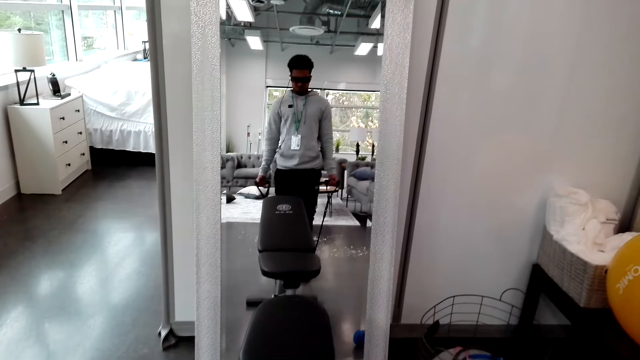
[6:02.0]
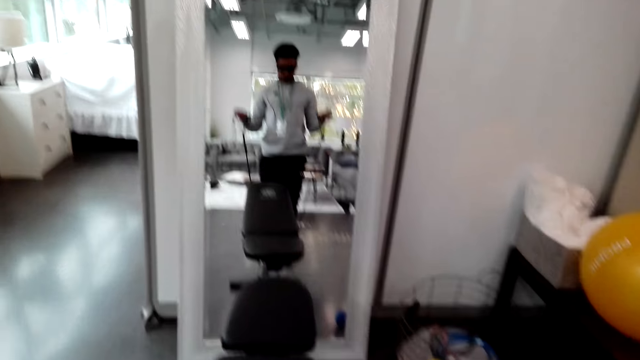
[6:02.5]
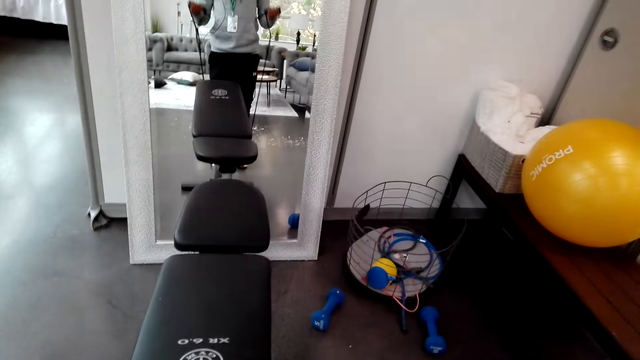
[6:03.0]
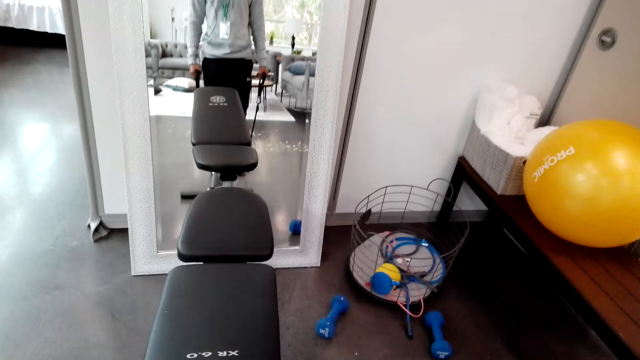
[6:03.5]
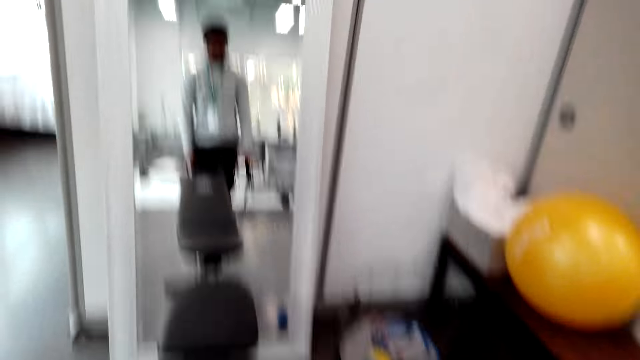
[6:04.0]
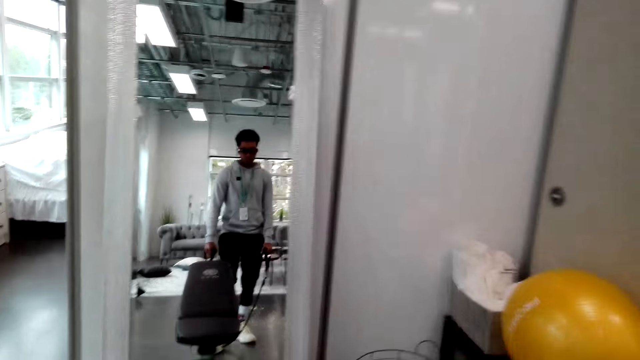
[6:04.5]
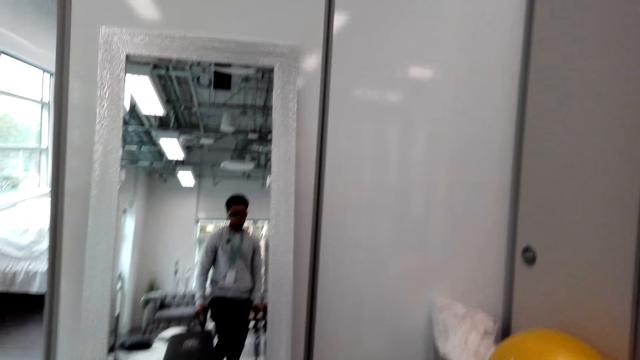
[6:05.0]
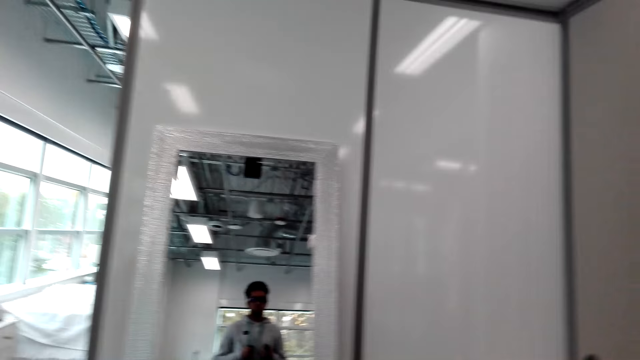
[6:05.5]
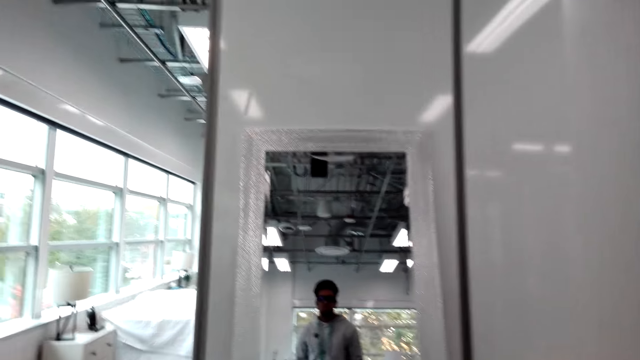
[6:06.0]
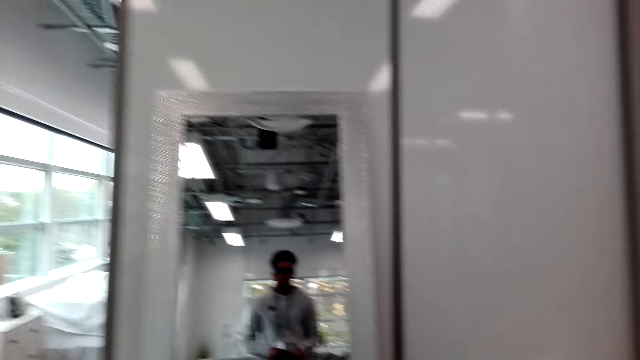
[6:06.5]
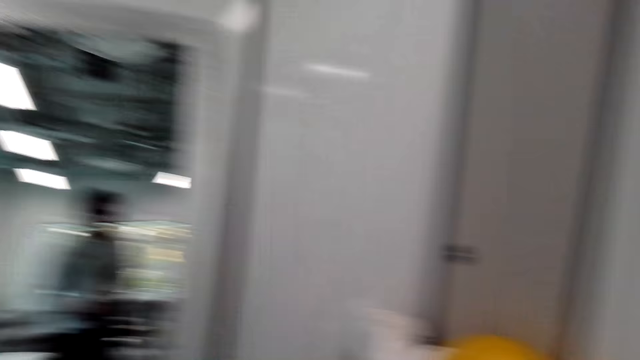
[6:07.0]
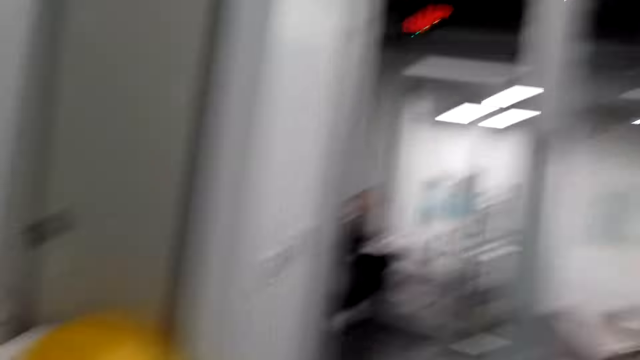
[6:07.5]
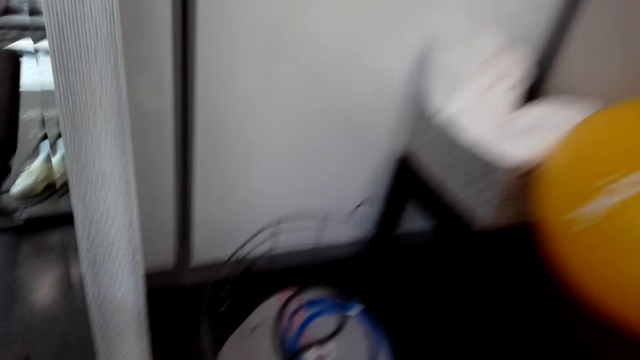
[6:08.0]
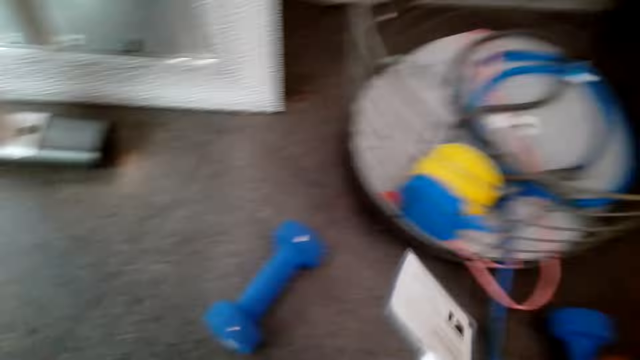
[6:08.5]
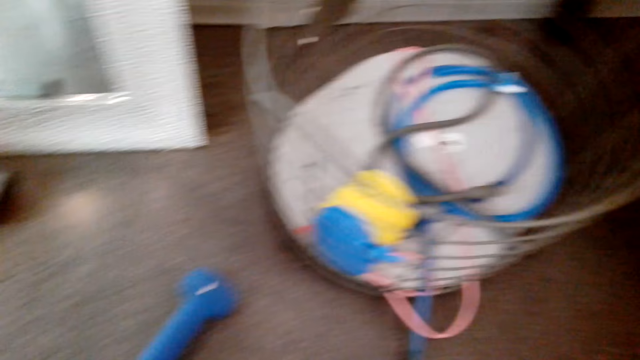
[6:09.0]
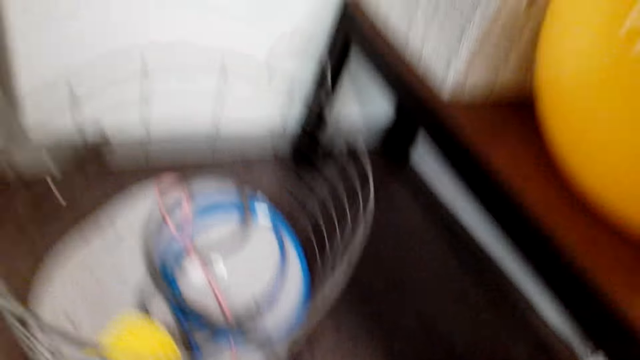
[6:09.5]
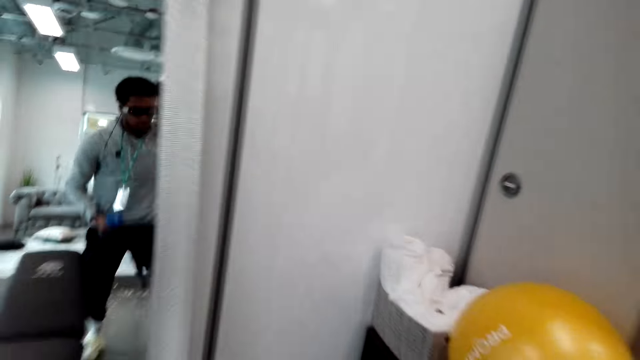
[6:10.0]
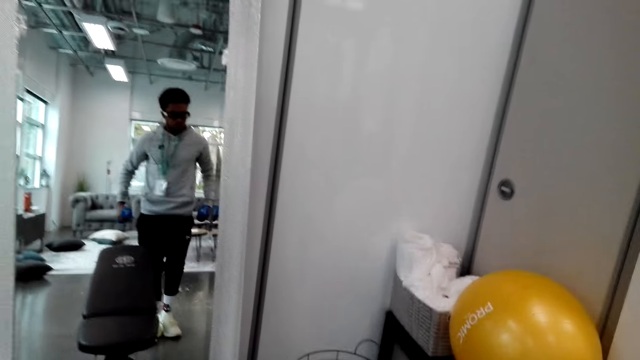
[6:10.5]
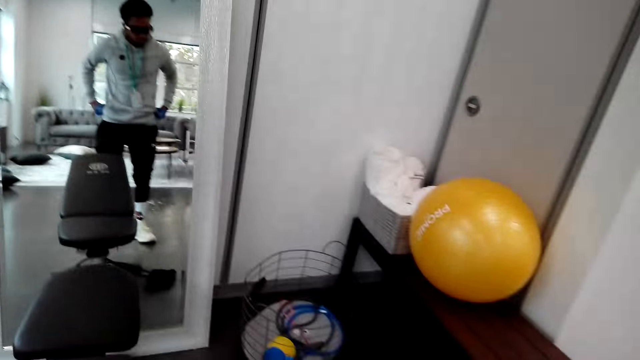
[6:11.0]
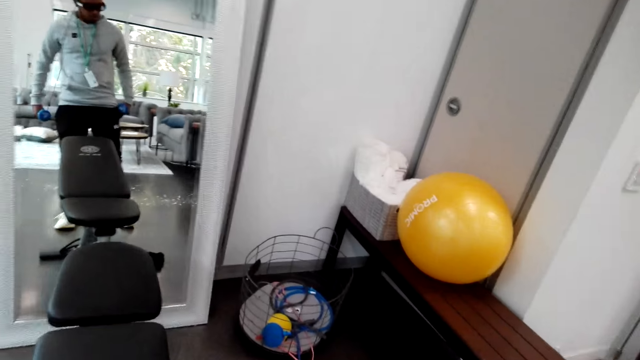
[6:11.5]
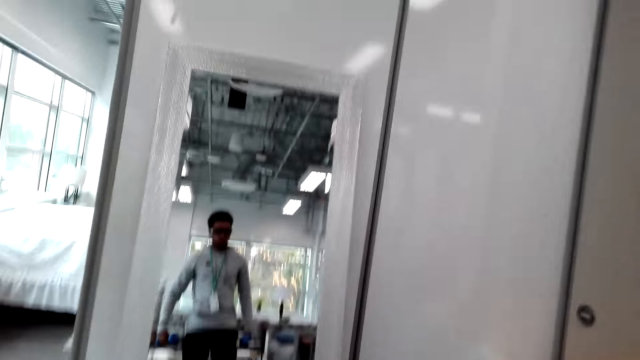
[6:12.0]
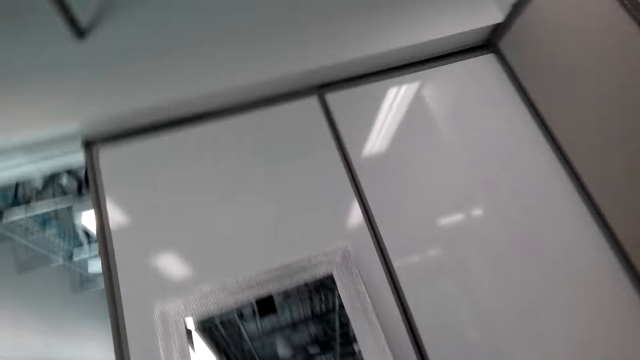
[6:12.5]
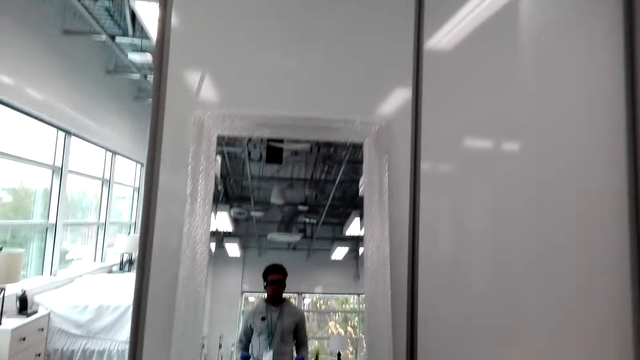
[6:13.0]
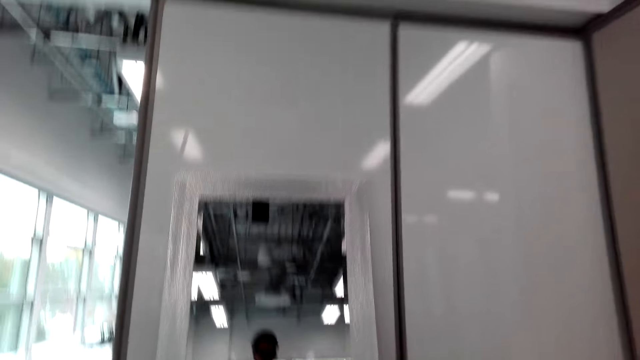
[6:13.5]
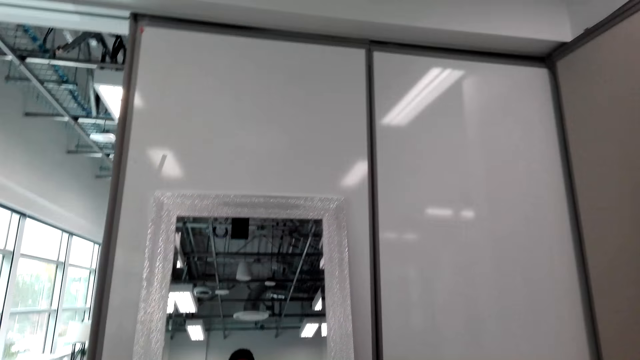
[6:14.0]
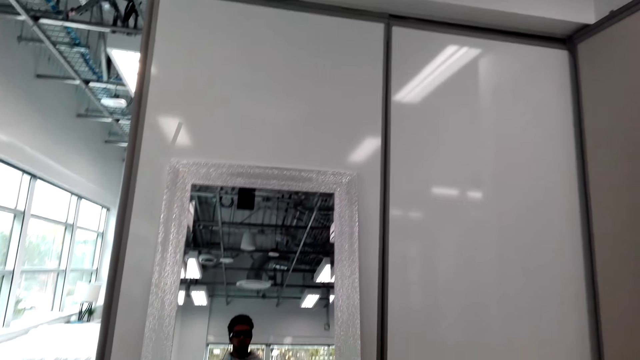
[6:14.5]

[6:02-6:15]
The camera wearer looks at the training bench. They make a step. They look at the mirror. They look around. They look at the dumbbells. They look around. They look at the mirror. They pick the dumbbells. They make a step. They look at the mirror.

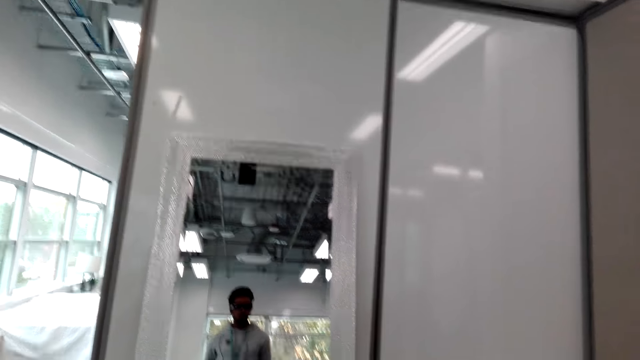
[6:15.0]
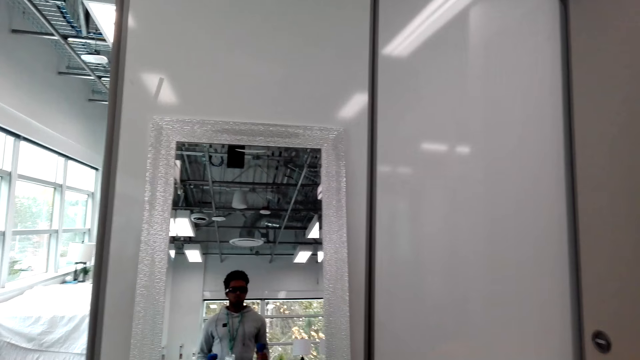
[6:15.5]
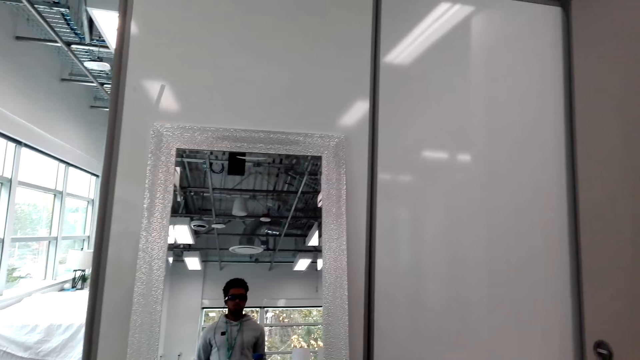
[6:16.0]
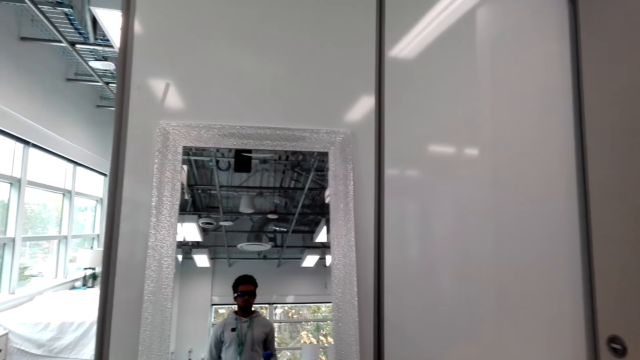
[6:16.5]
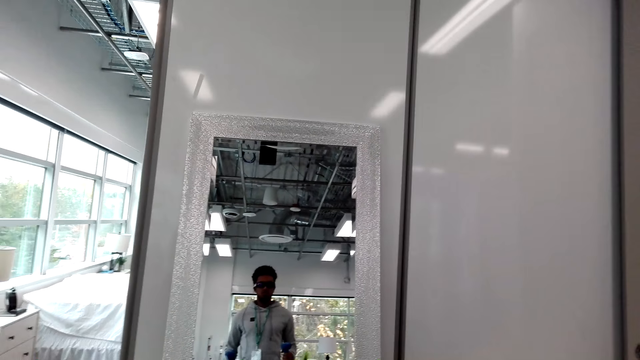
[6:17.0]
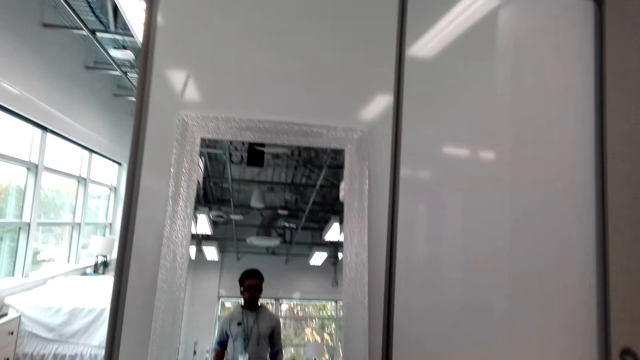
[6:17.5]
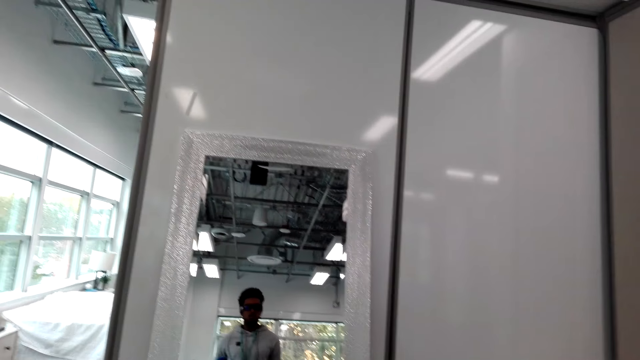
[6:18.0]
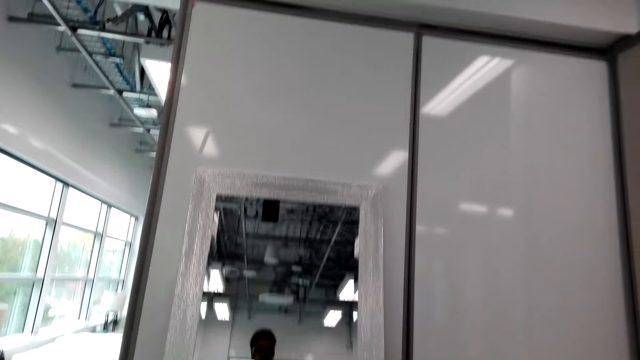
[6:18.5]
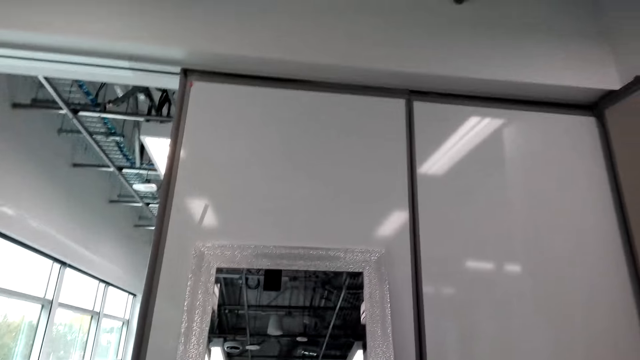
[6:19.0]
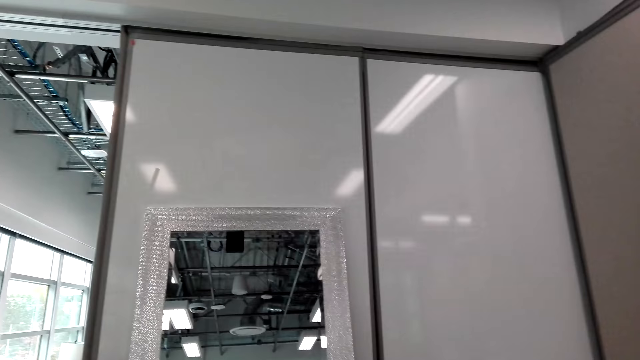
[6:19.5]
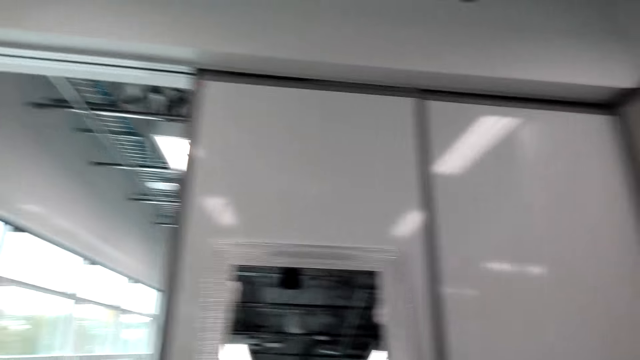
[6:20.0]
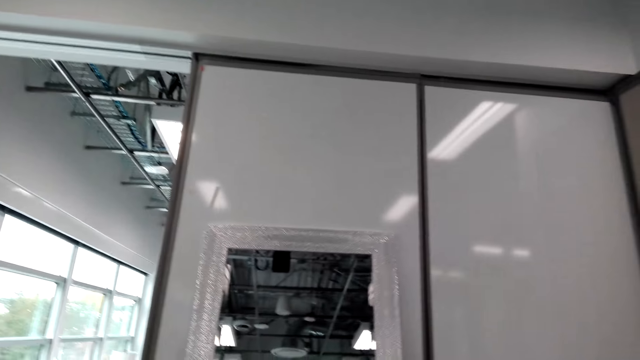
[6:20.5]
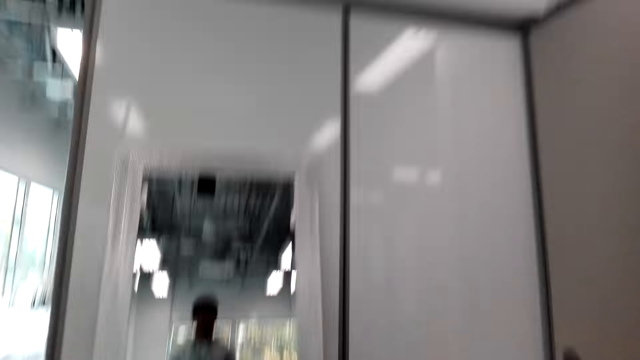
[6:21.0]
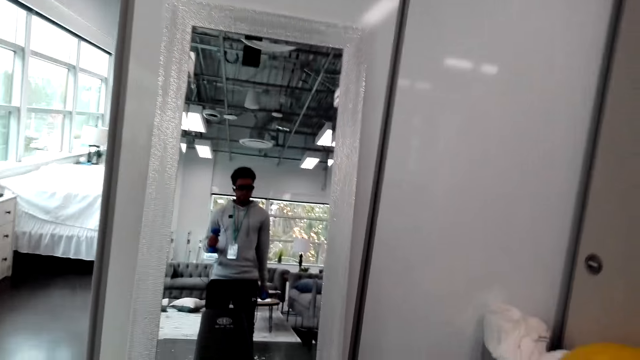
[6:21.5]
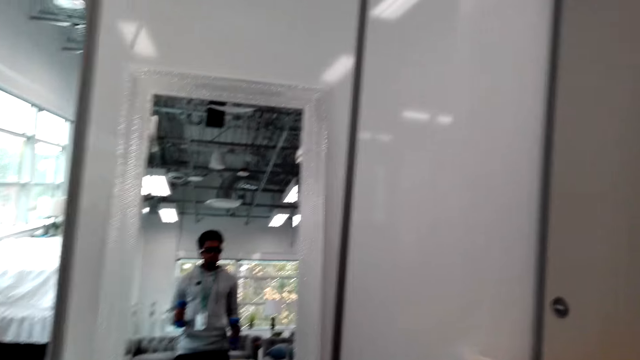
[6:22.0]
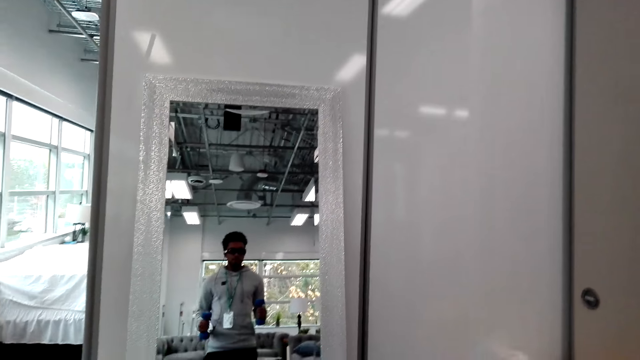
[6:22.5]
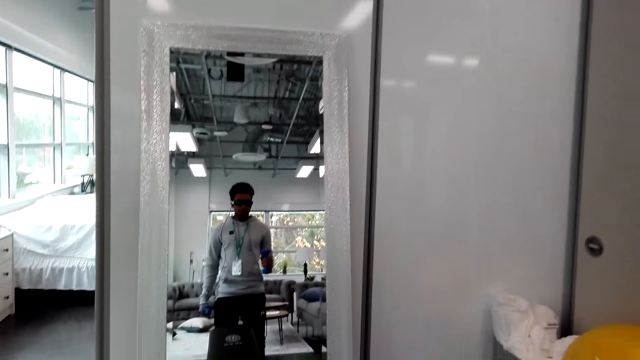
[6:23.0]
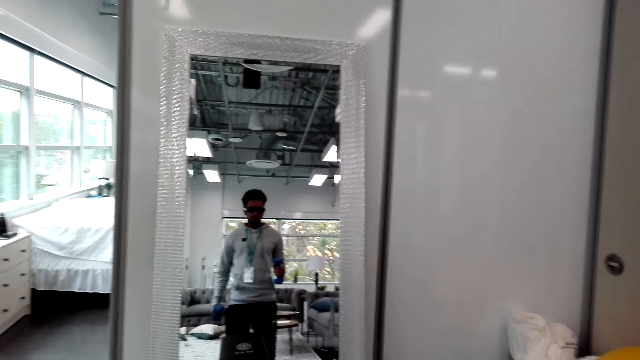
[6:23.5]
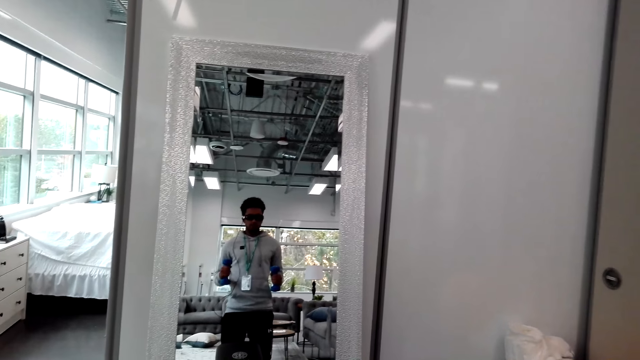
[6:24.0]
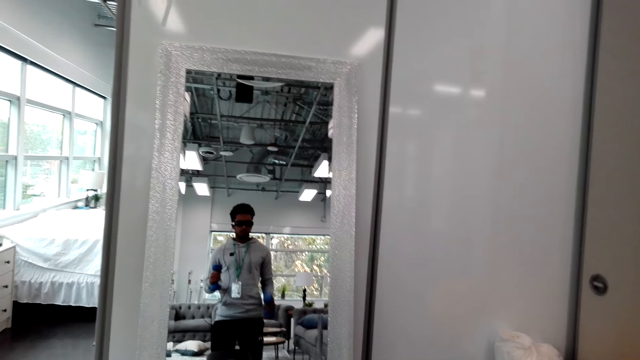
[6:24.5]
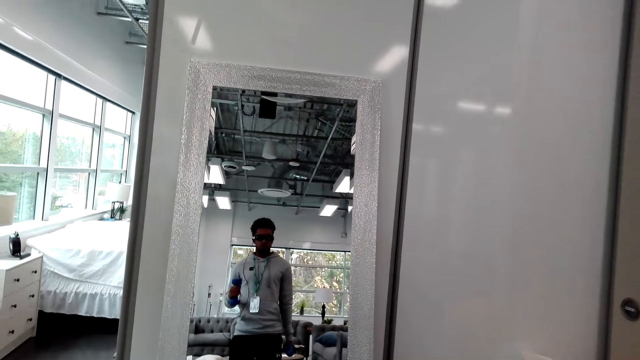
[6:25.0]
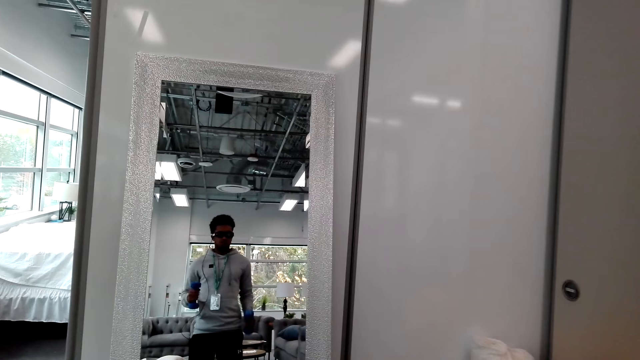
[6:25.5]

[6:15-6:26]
The camera wearer trains with dumbbells. They look at the mirror. They train with the dumbbells.
